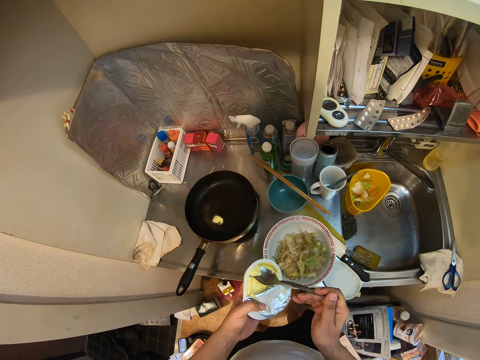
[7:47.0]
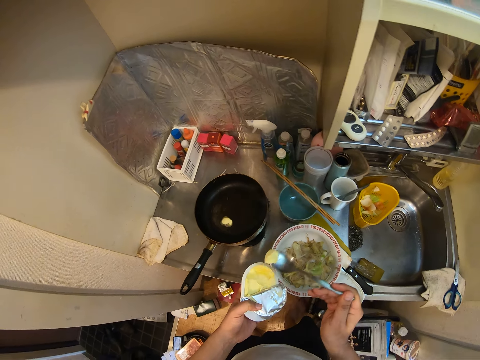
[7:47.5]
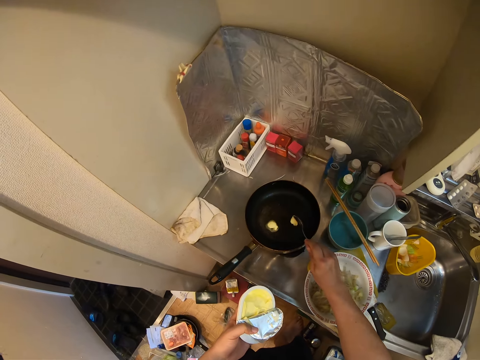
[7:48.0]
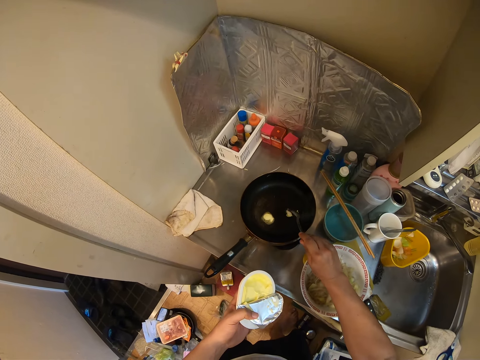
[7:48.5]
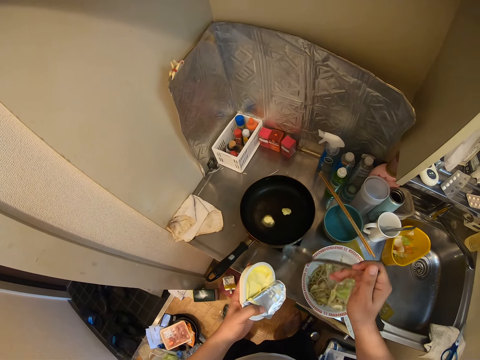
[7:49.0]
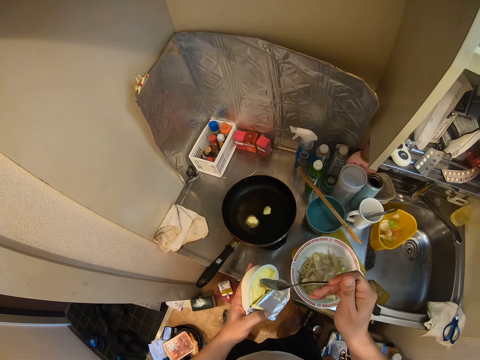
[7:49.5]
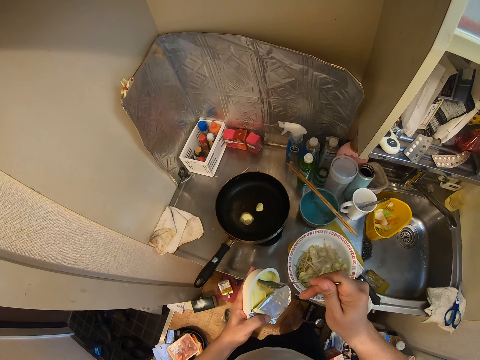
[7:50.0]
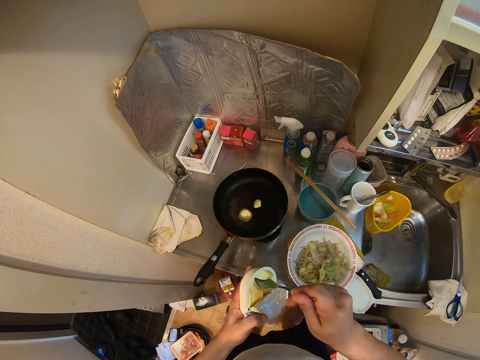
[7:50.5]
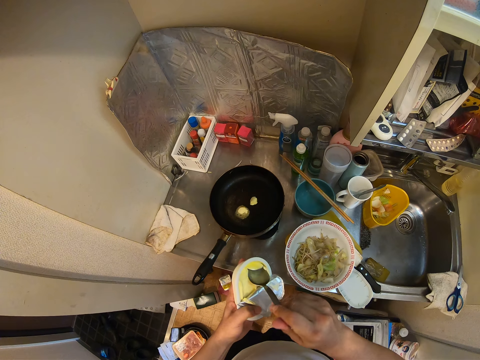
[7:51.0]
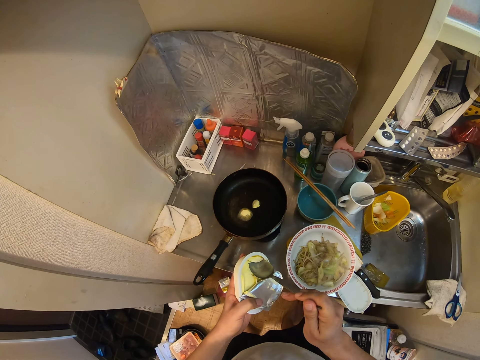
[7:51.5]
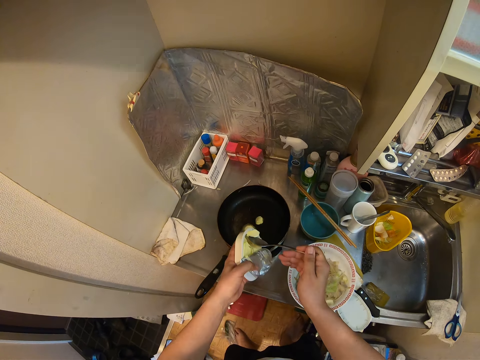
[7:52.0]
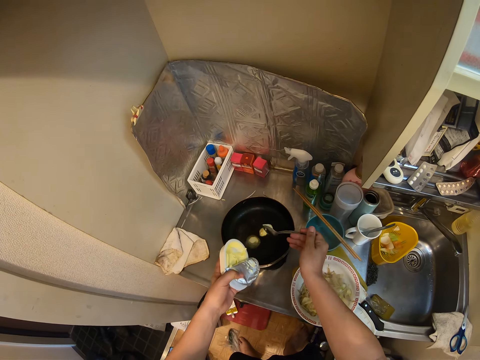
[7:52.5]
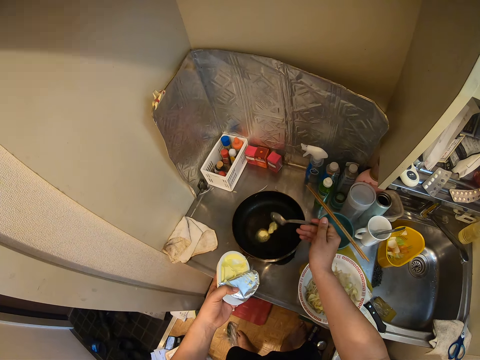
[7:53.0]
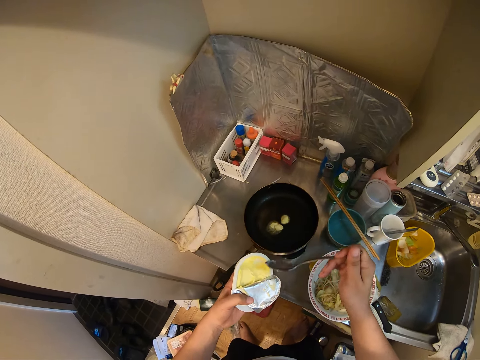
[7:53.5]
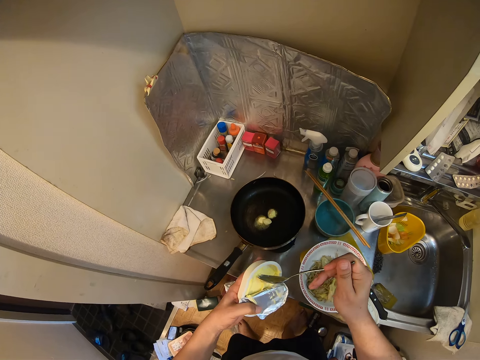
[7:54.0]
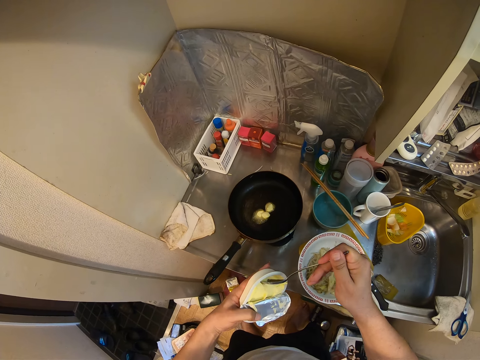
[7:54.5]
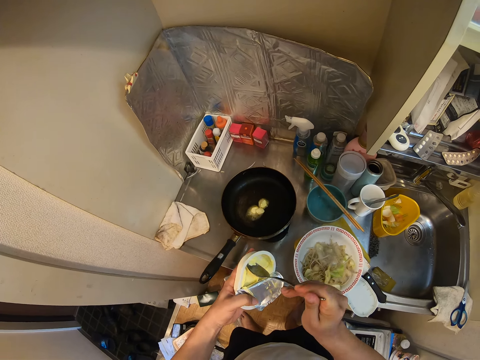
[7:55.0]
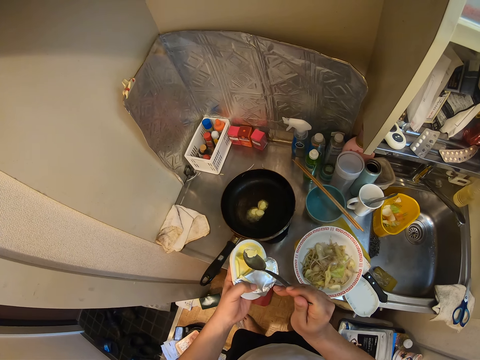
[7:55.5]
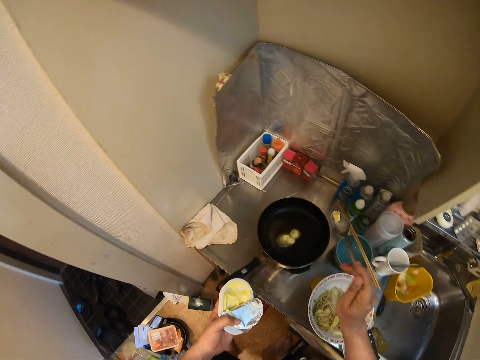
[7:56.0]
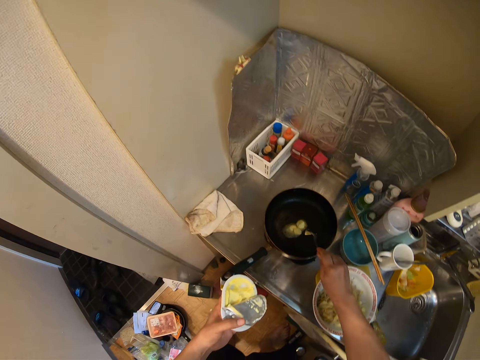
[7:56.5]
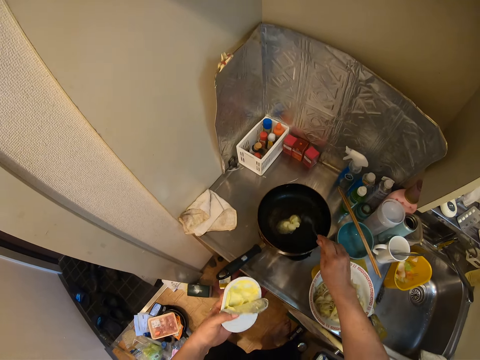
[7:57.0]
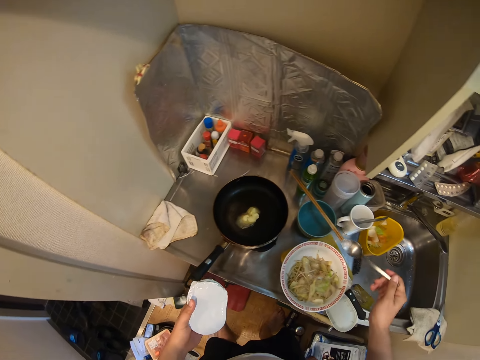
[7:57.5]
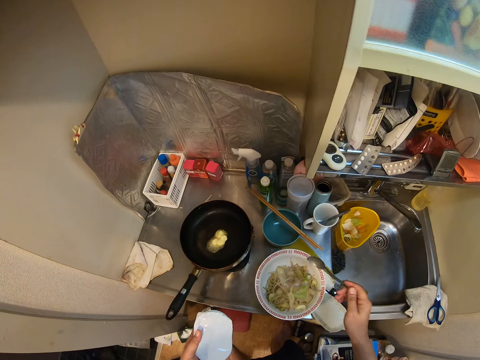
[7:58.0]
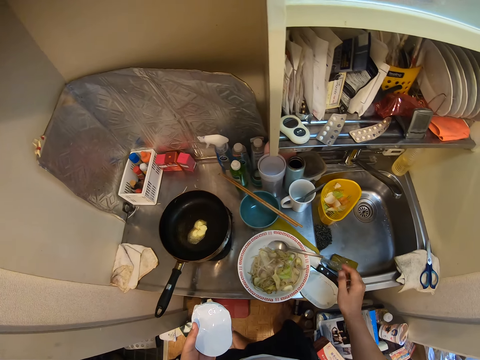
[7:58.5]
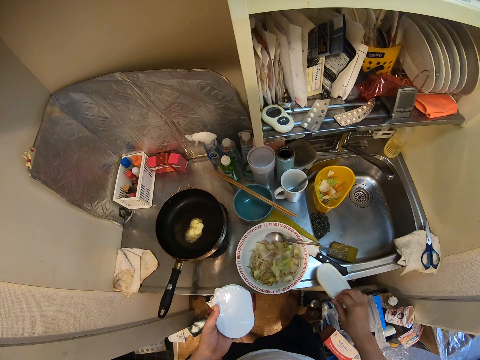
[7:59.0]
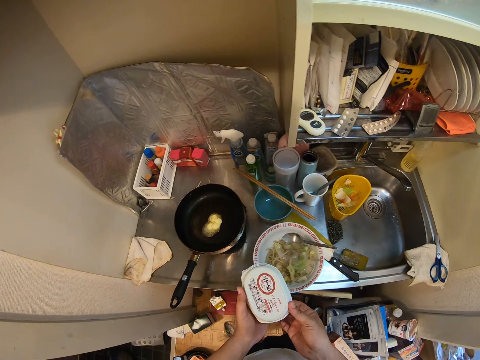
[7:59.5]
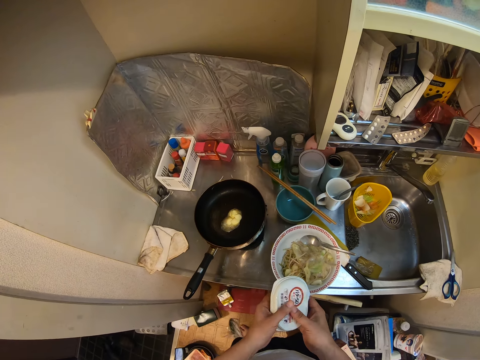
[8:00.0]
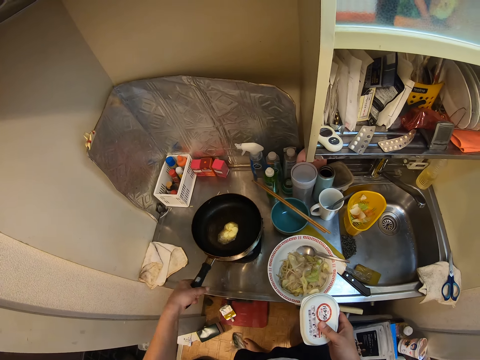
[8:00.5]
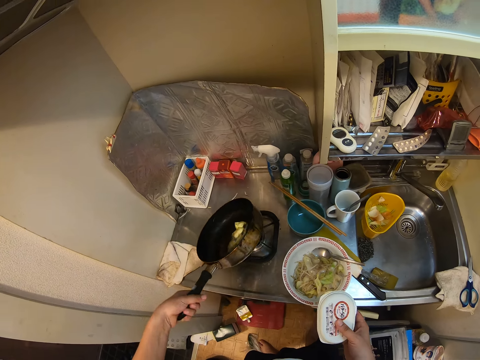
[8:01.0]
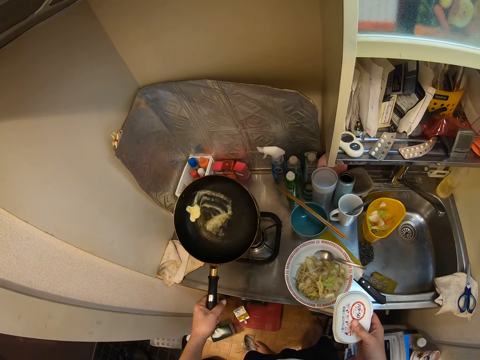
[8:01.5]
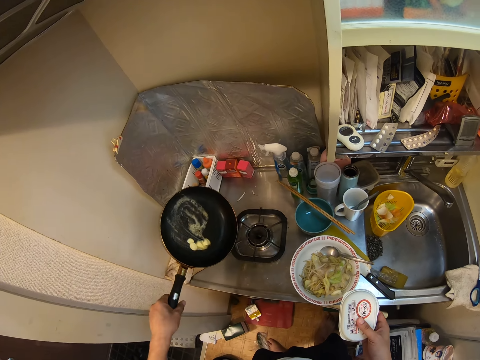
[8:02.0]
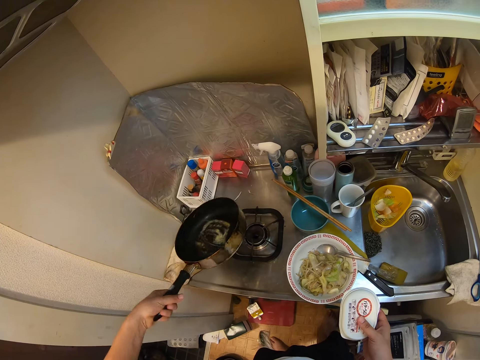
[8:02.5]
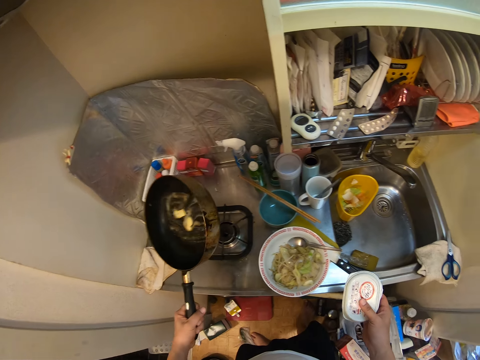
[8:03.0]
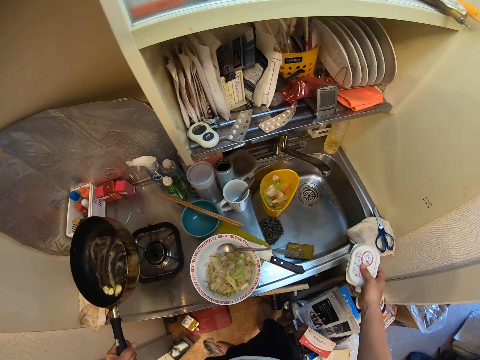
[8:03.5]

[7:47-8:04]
The camera wearer puts some oil on the pan. They put the spoon on the dish. They cover the oil tin. They rotate the oil with the pan.

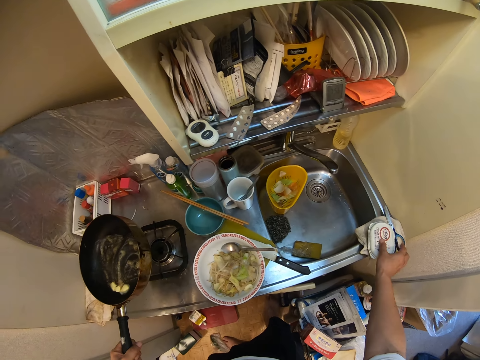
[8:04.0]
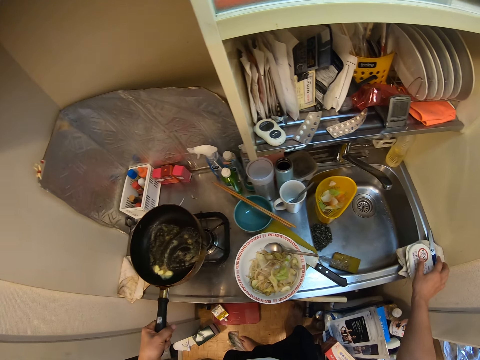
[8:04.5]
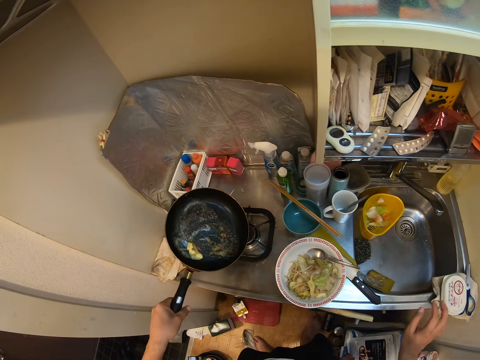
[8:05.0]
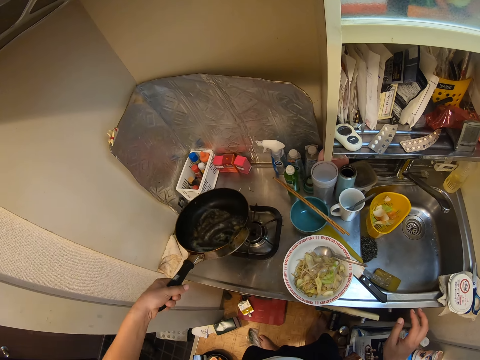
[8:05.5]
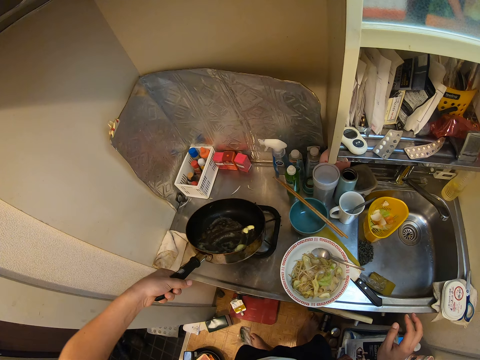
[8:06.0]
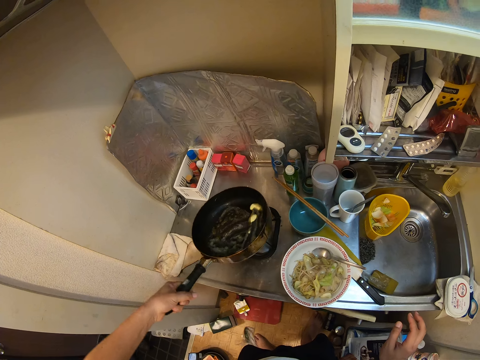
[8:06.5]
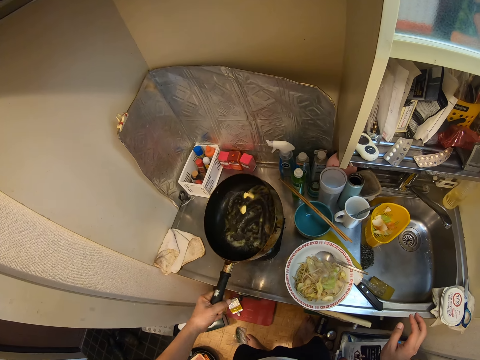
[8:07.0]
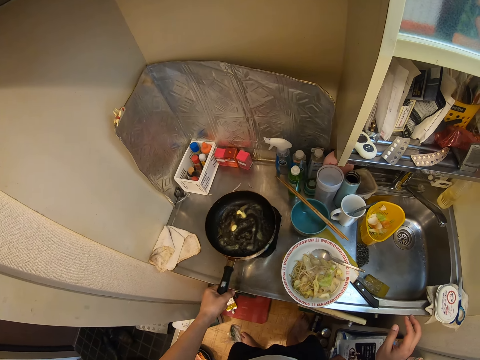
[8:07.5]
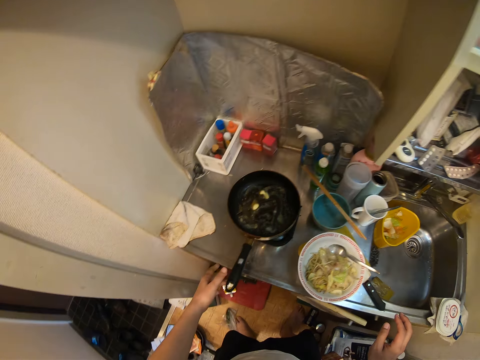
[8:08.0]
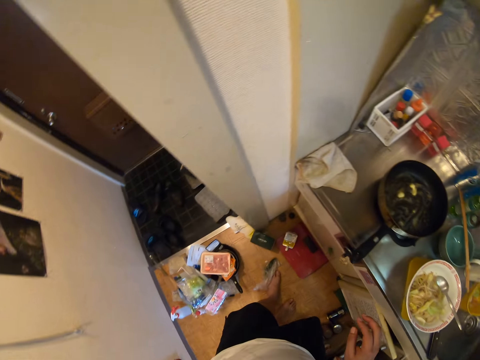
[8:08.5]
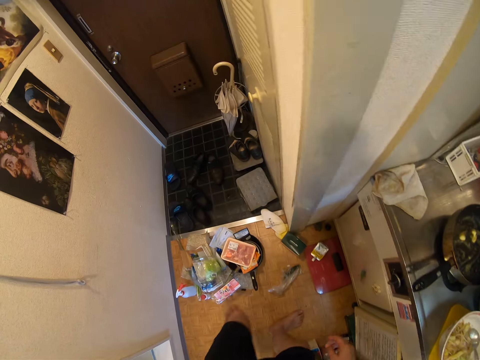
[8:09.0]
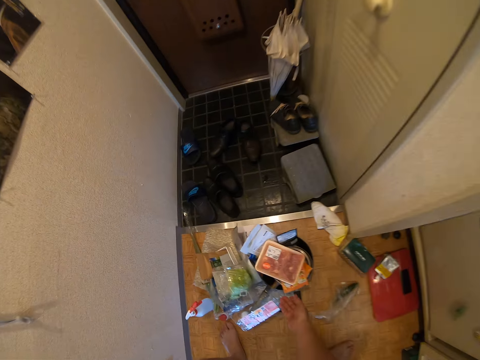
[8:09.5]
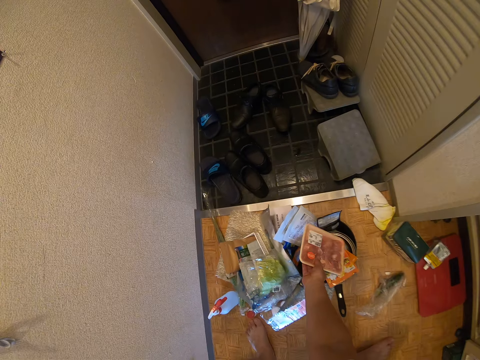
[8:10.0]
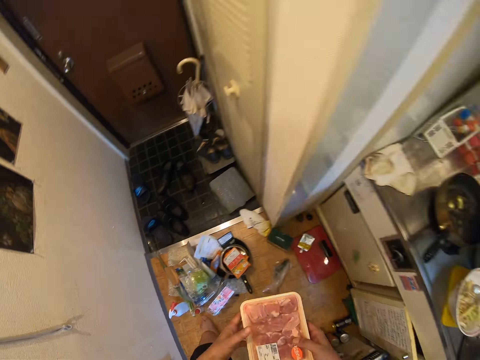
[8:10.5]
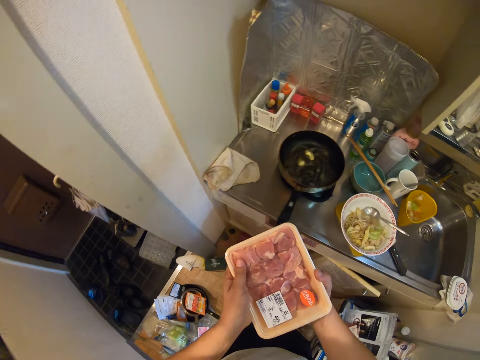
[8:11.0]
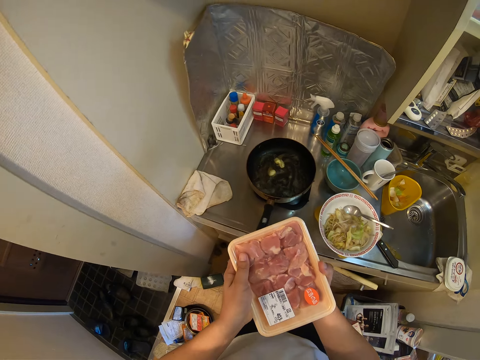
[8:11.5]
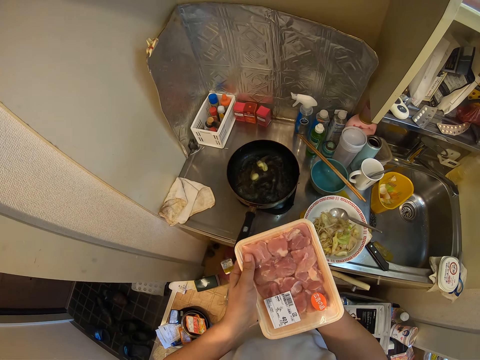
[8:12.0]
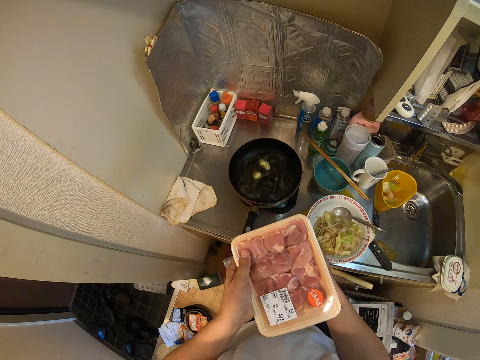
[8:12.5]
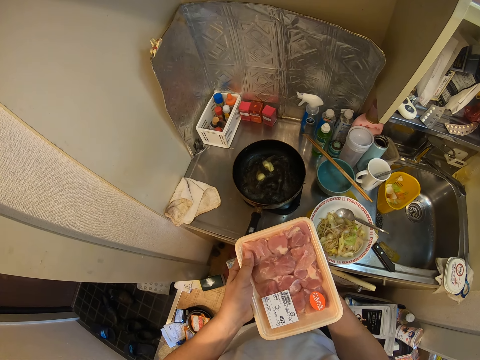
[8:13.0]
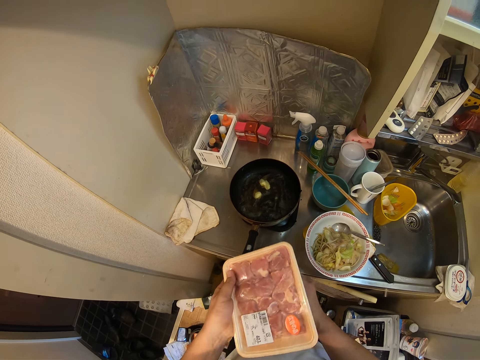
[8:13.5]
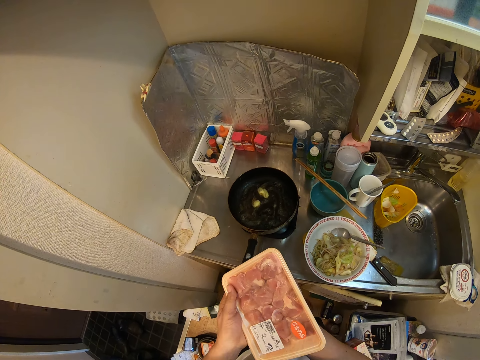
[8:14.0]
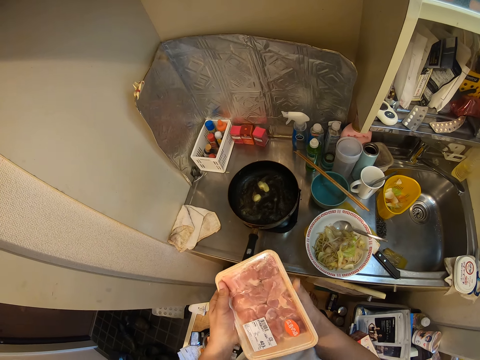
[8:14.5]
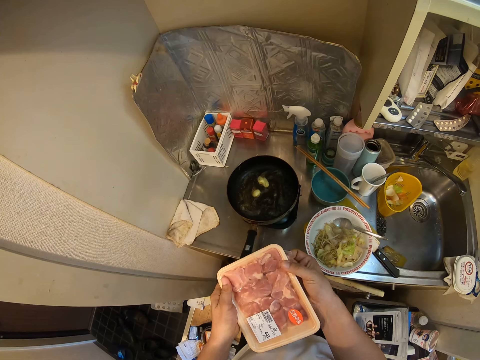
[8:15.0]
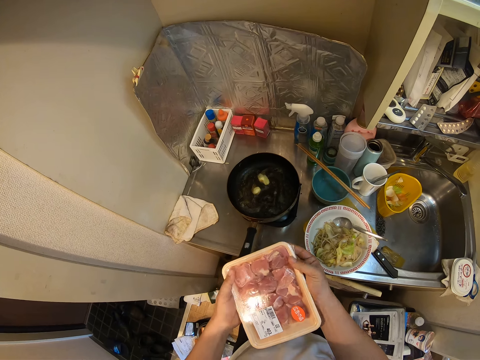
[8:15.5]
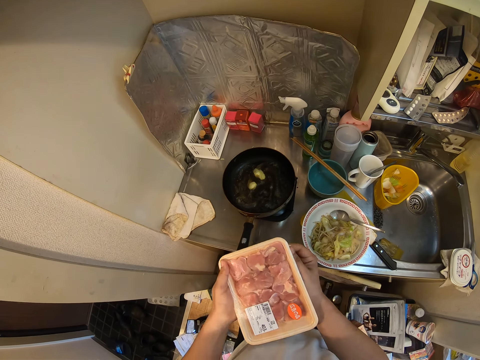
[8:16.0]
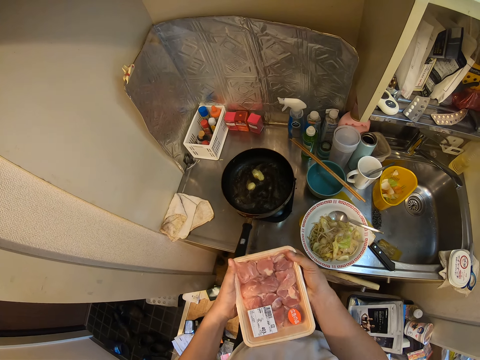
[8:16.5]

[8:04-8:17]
The camera wearer puts the tin down. They put the pan on the gas. They walk. They pick up a pack or tin of meat. They open the meat.
